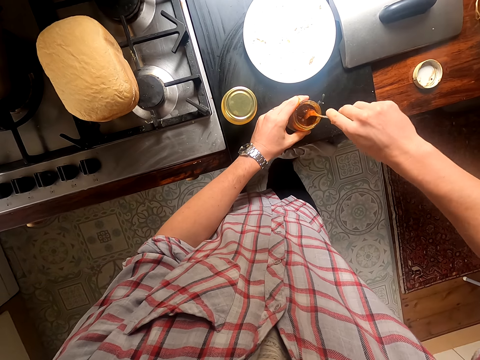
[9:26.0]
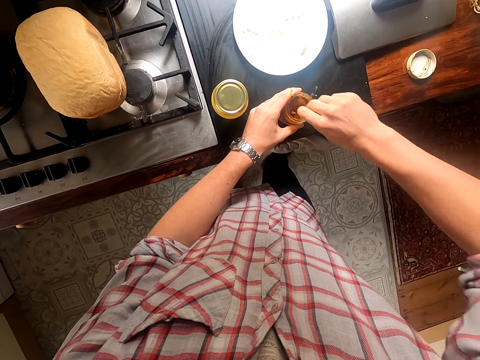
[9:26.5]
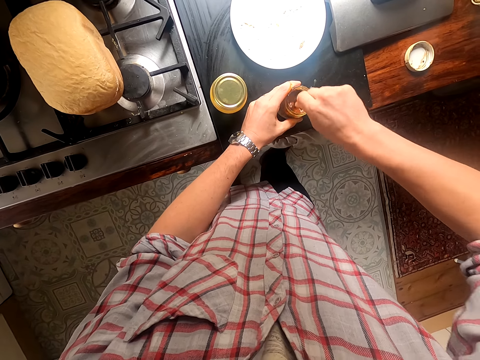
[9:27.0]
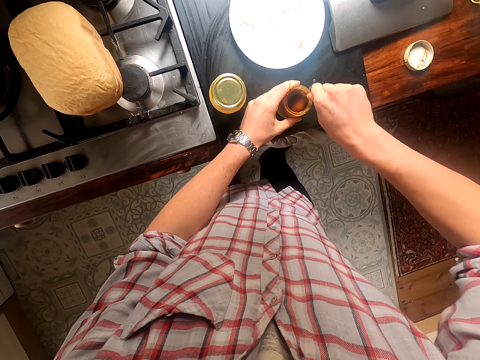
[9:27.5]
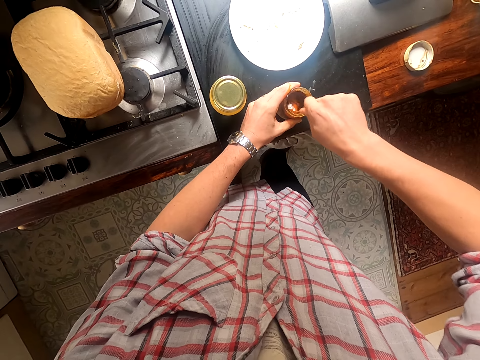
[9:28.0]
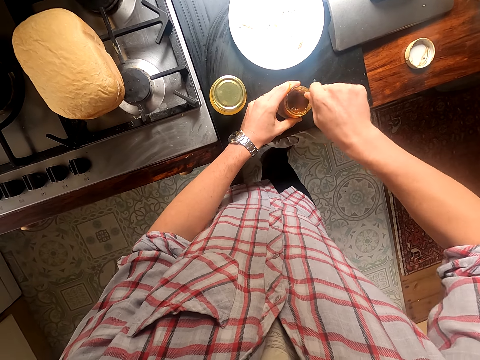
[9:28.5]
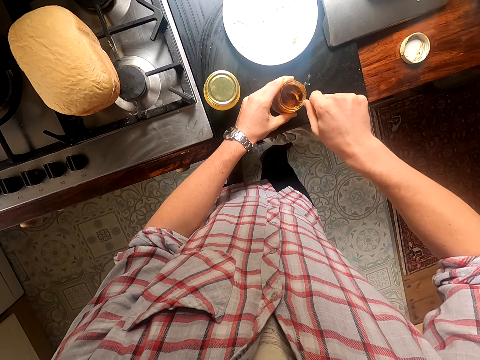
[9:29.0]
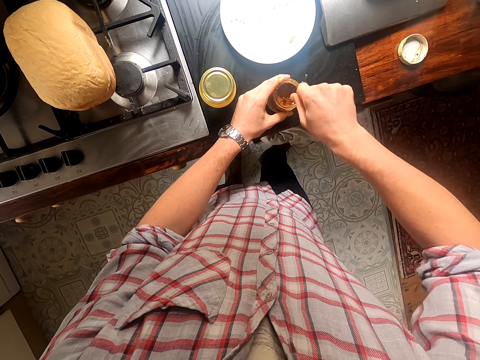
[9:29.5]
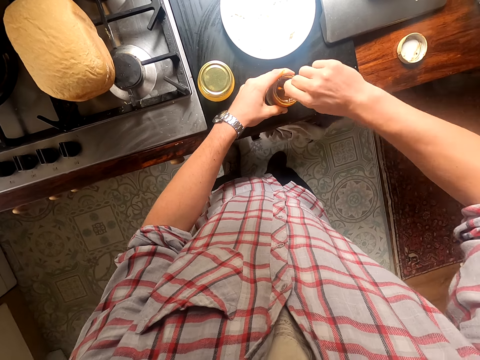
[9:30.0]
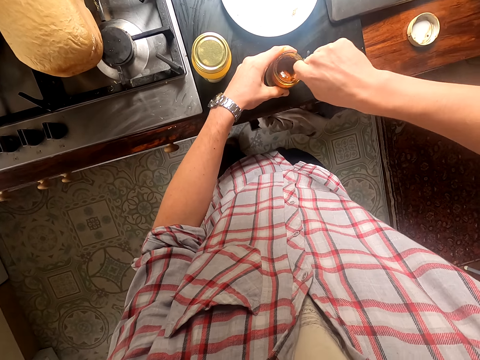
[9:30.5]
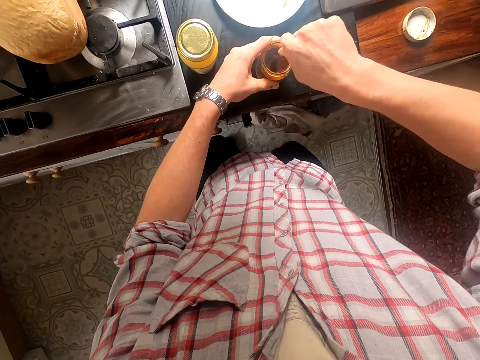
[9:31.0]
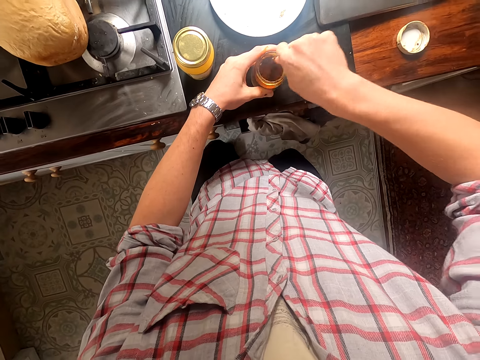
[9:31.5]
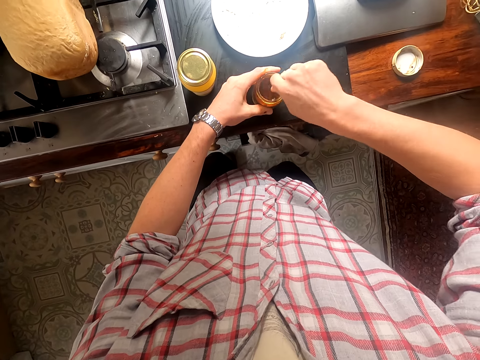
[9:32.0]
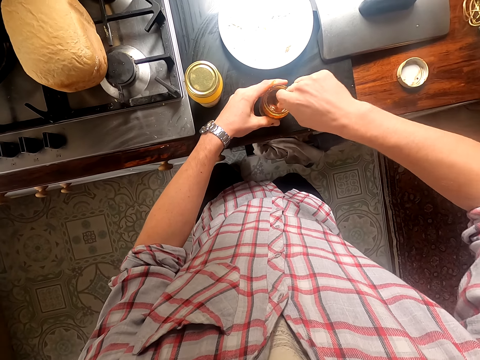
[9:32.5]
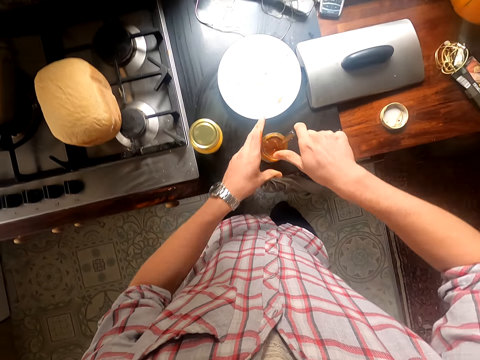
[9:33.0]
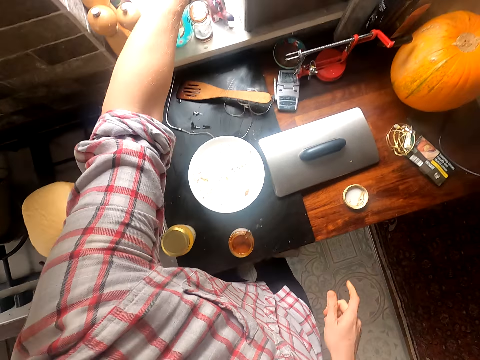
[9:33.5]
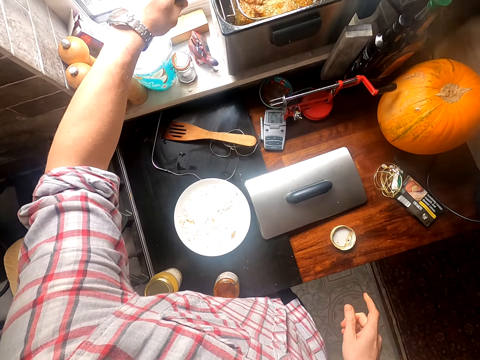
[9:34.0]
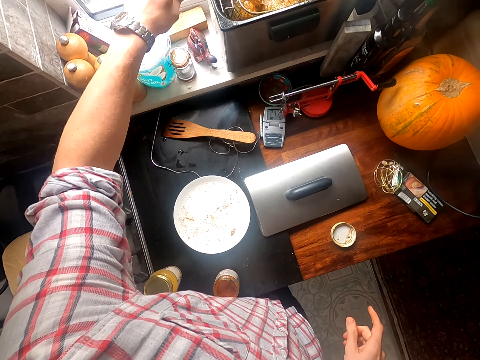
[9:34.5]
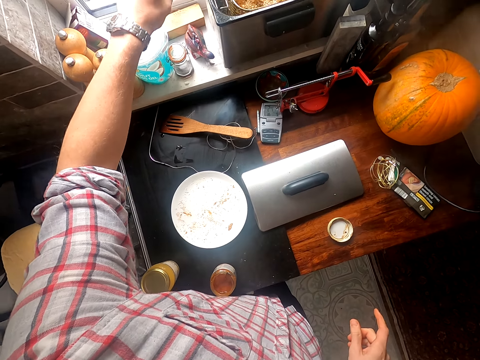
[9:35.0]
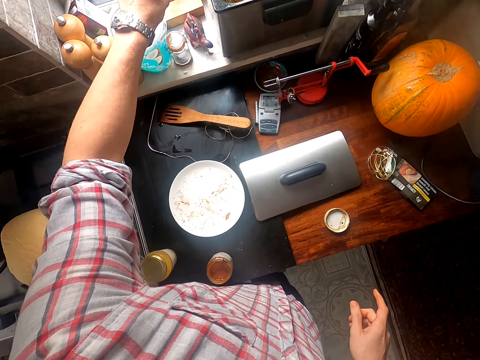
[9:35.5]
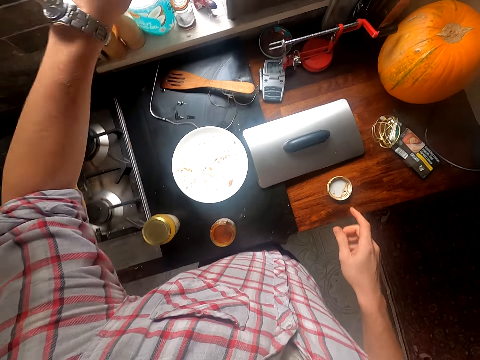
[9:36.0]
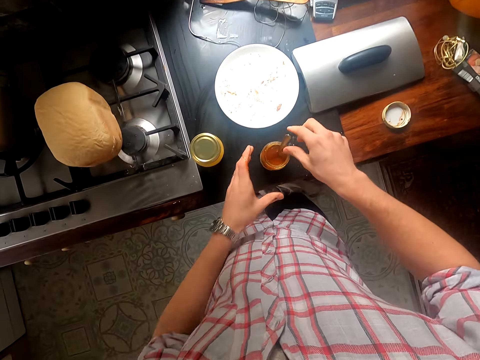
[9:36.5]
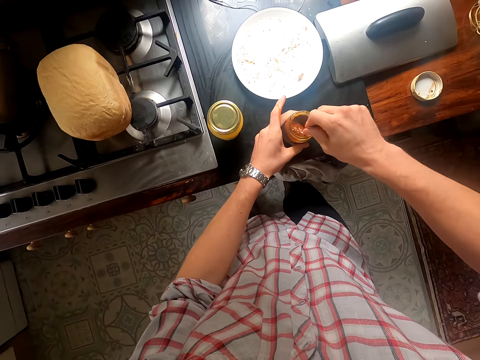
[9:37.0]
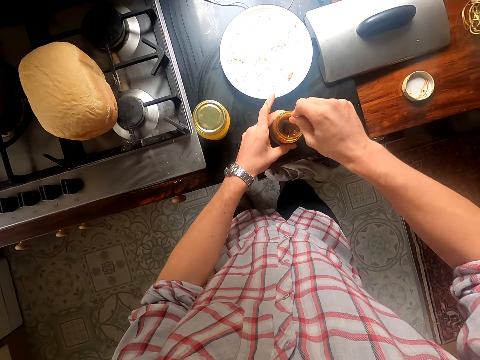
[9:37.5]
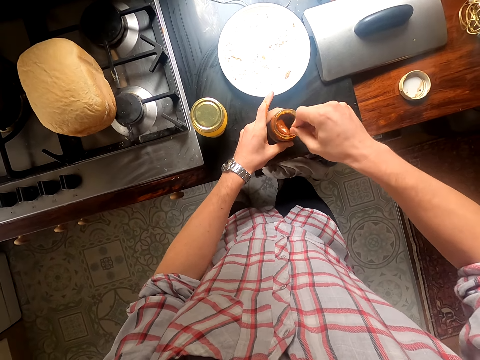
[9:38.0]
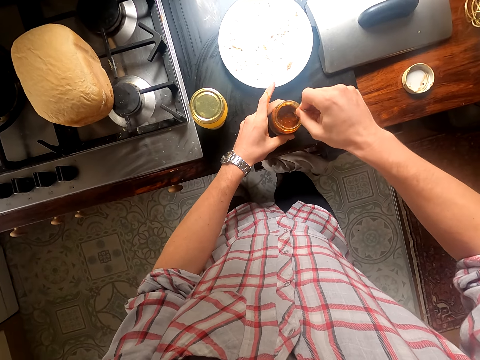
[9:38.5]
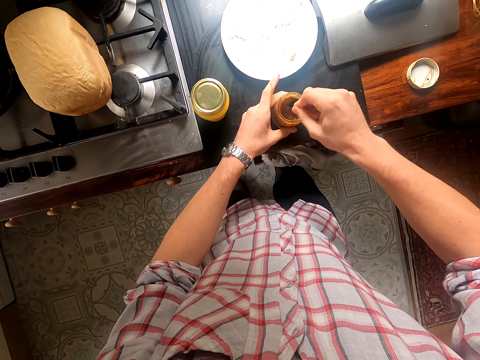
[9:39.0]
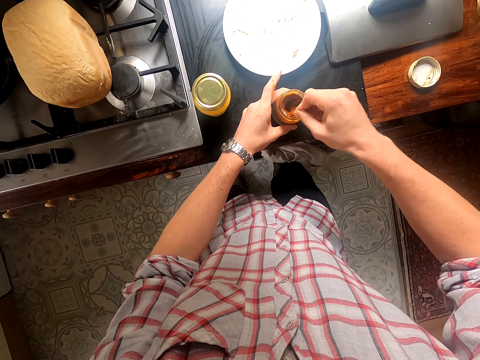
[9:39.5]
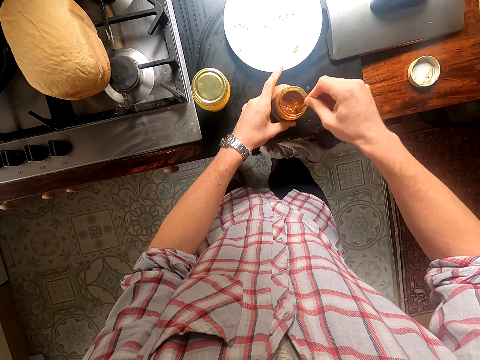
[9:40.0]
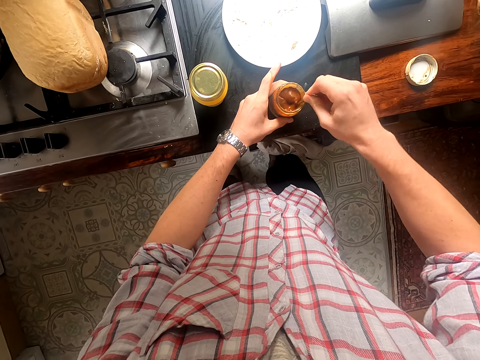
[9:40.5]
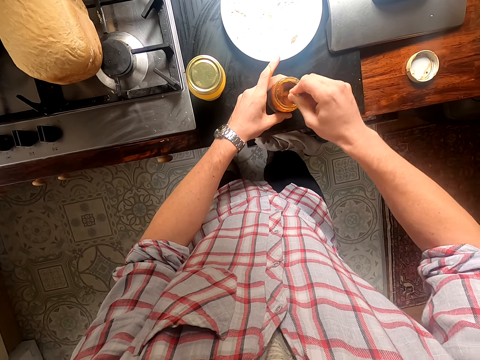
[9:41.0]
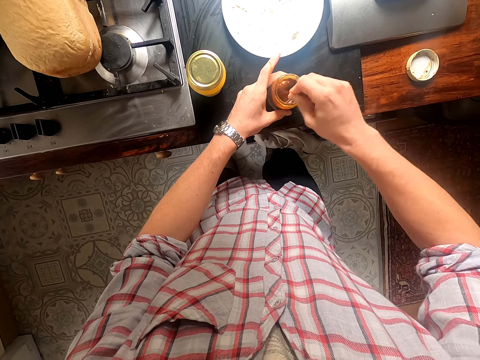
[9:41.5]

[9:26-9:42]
The camera wearer shakes the deep fryer. They stir the paste inside the tin with a spoon.

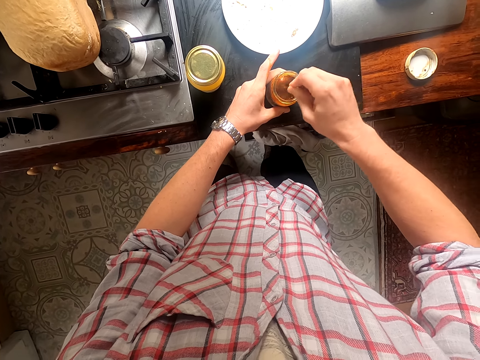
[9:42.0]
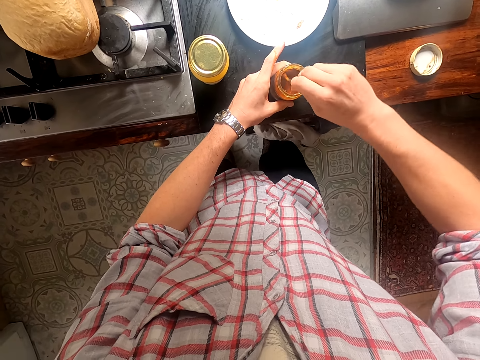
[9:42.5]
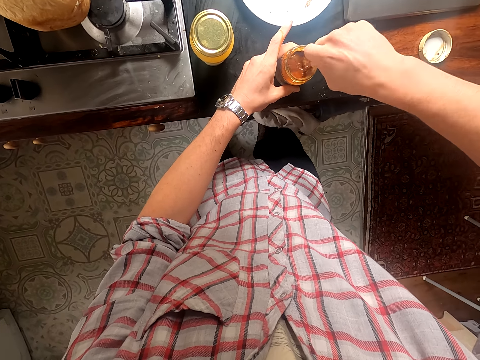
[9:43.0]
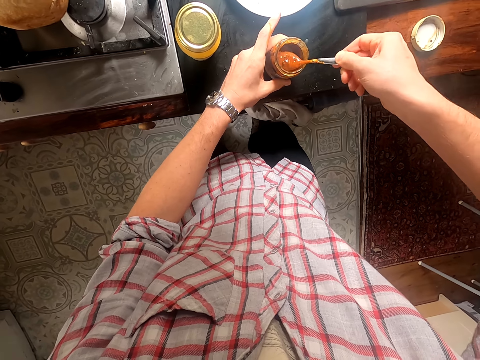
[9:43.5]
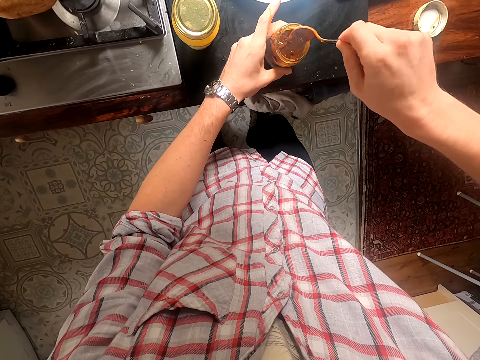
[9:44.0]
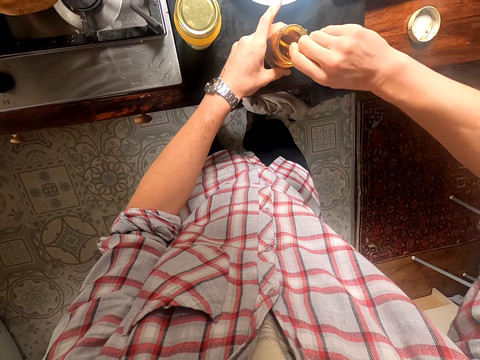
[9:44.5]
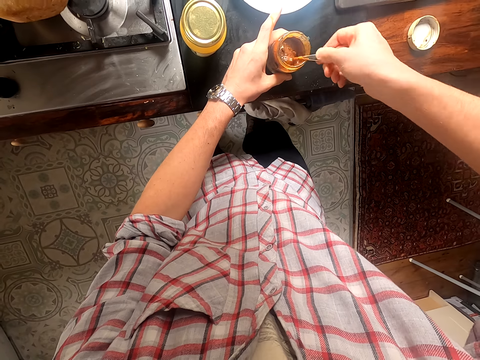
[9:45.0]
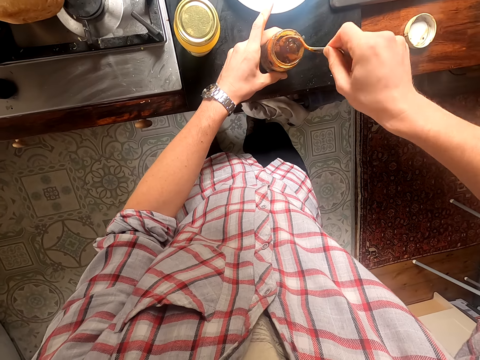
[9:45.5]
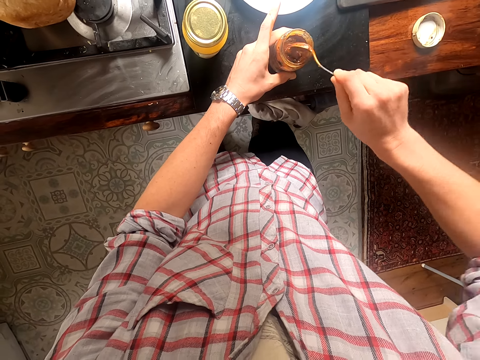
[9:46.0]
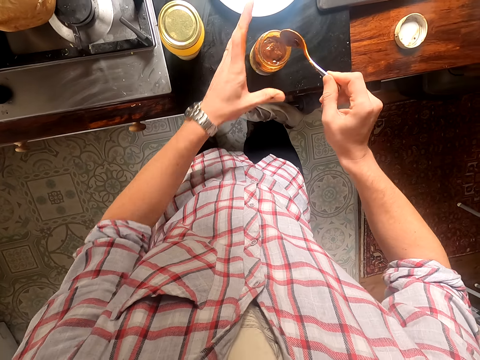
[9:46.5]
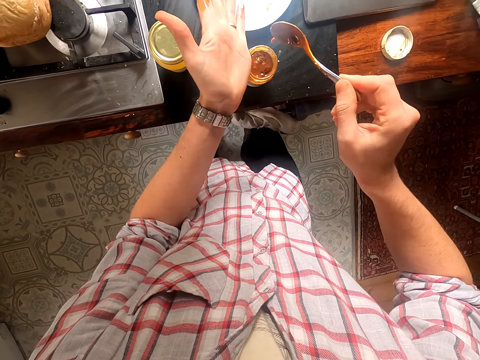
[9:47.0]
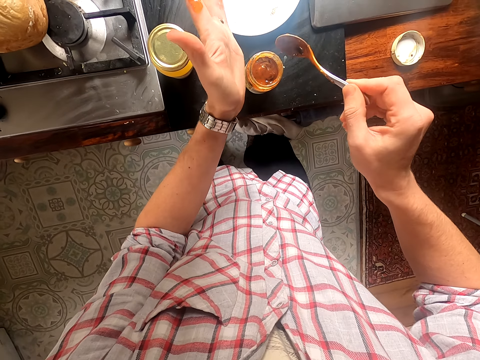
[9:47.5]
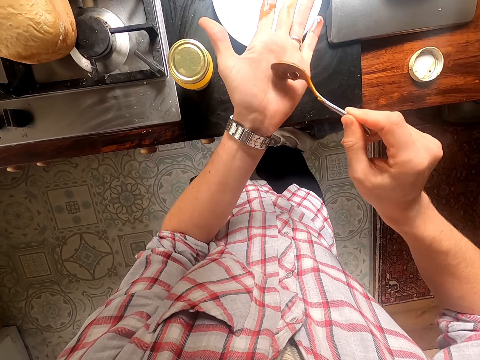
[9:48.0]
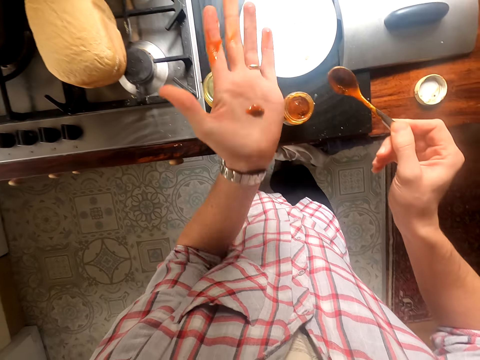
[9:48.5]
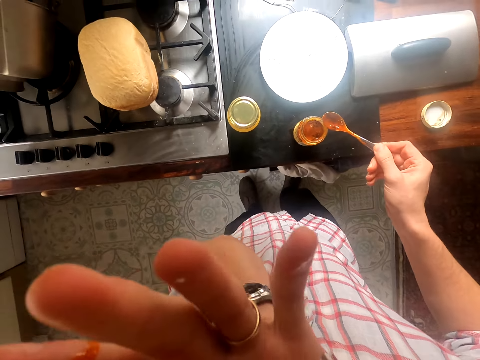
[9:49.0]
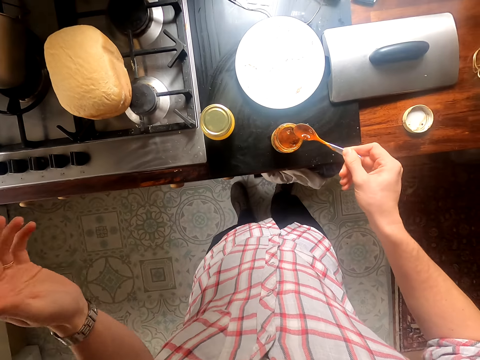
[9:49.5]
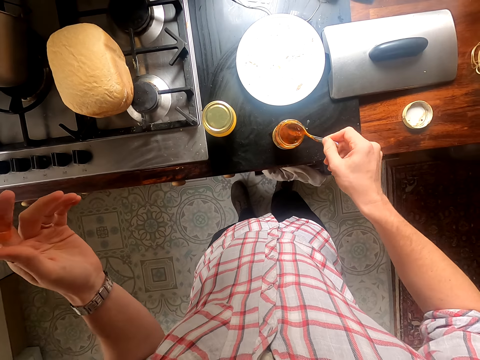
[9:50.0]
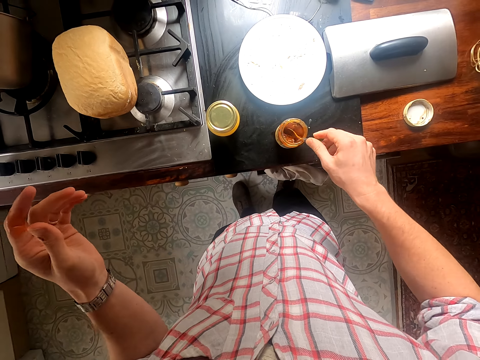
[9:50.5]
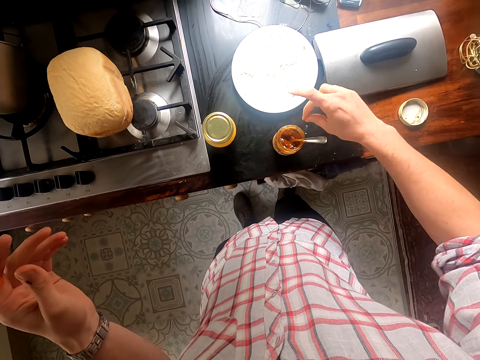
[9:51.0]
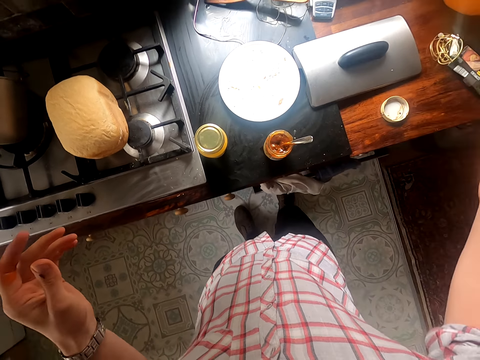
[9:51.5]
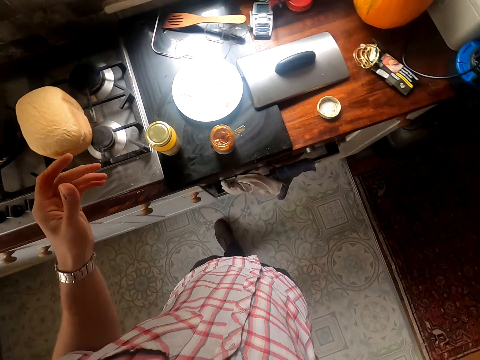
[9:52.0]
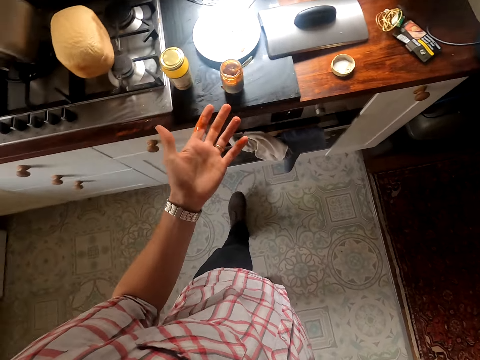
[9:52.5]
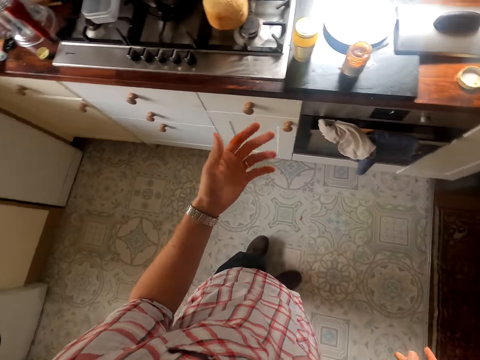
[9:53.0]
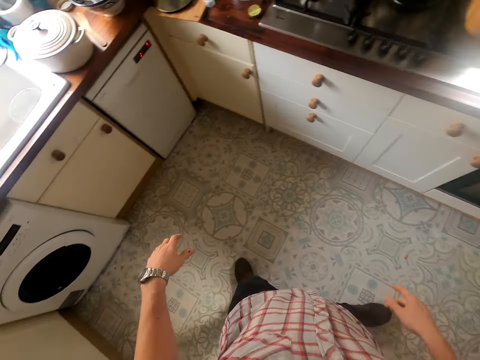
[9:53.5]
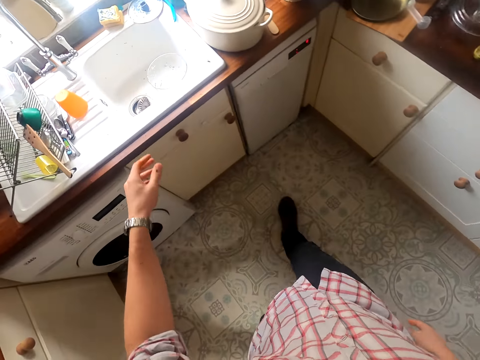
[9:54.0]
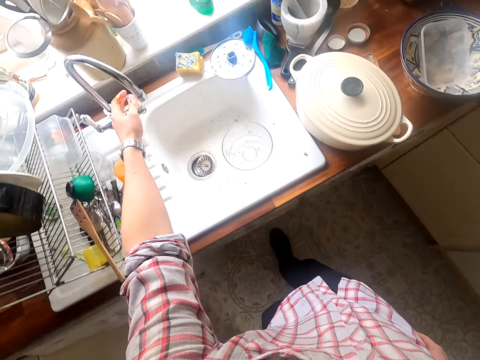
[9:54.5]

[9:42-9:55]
The camera wearer scoops a little paste on the palm of his hand. He tastes the paste. He drops the spoon into the tin. He walks in the kitchen.
